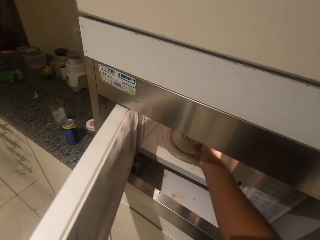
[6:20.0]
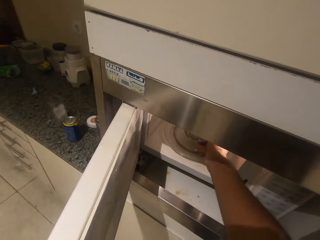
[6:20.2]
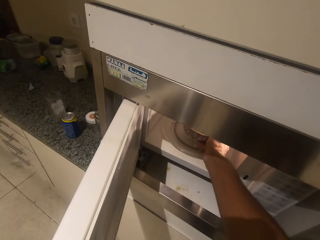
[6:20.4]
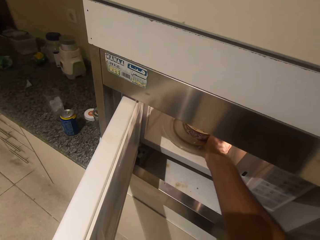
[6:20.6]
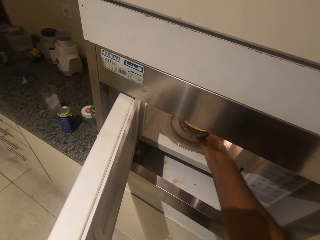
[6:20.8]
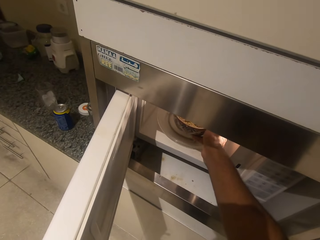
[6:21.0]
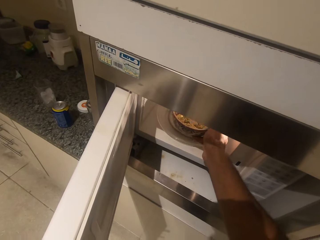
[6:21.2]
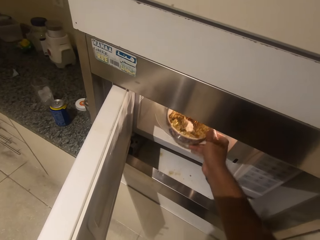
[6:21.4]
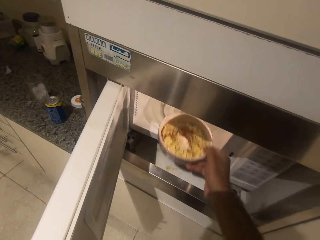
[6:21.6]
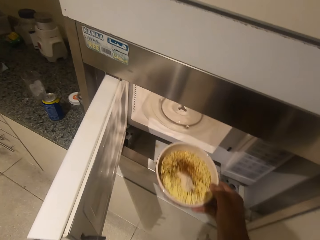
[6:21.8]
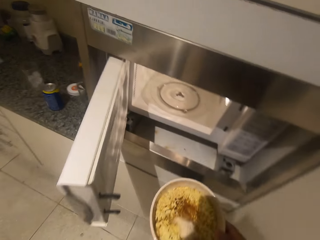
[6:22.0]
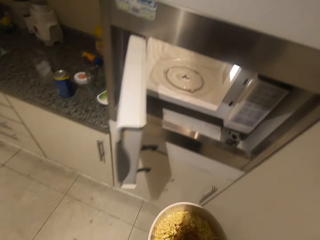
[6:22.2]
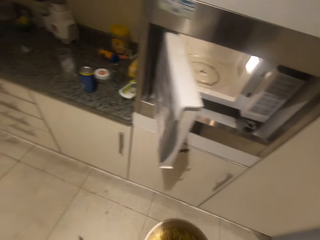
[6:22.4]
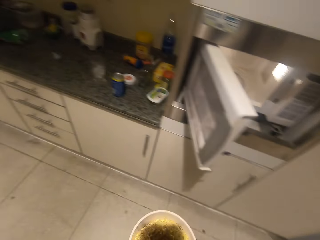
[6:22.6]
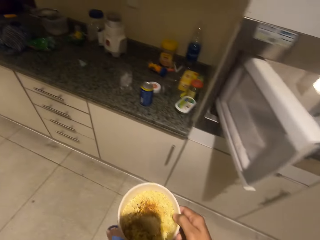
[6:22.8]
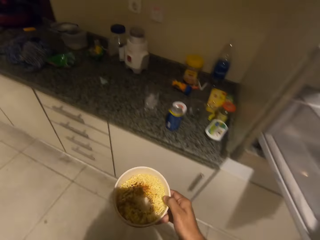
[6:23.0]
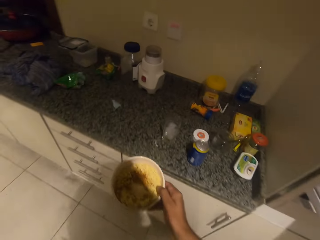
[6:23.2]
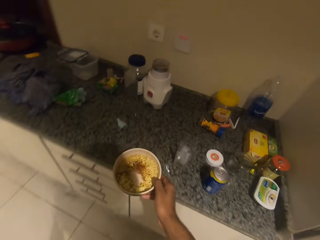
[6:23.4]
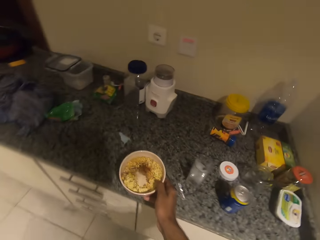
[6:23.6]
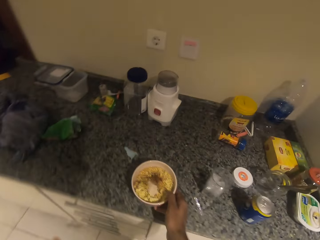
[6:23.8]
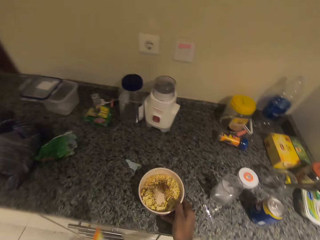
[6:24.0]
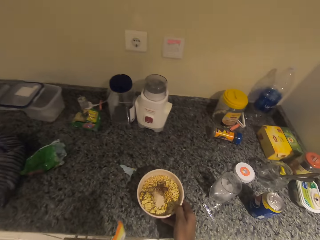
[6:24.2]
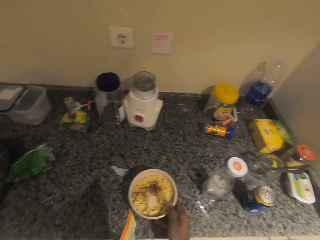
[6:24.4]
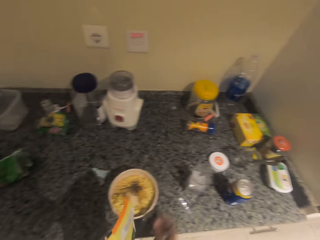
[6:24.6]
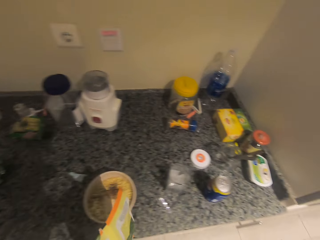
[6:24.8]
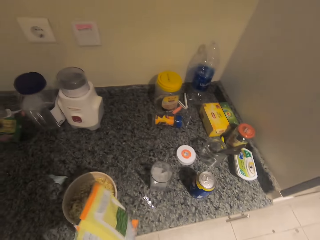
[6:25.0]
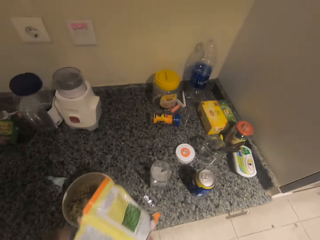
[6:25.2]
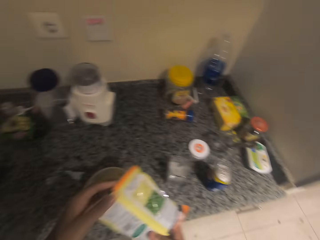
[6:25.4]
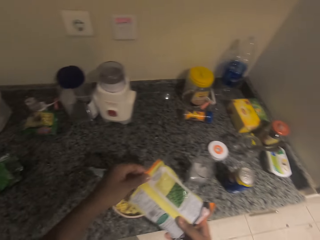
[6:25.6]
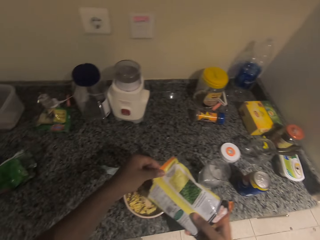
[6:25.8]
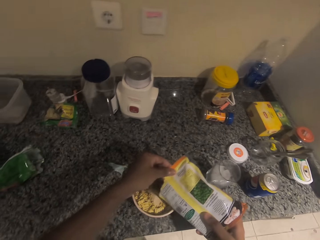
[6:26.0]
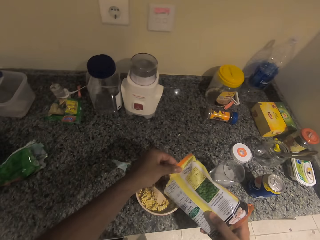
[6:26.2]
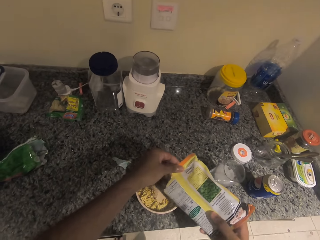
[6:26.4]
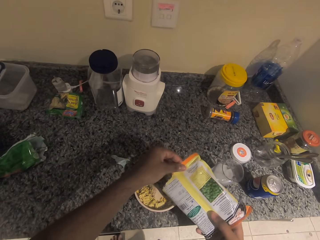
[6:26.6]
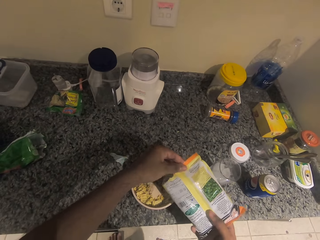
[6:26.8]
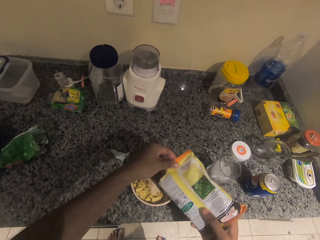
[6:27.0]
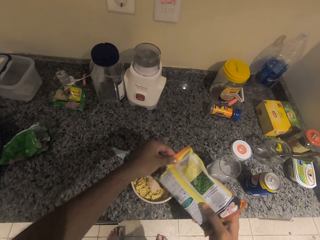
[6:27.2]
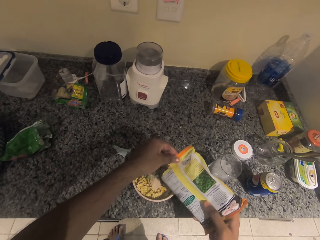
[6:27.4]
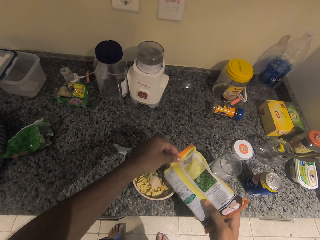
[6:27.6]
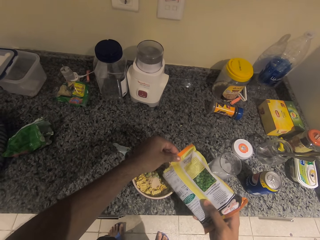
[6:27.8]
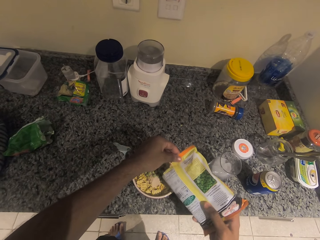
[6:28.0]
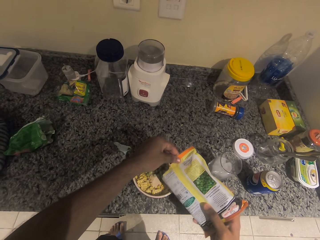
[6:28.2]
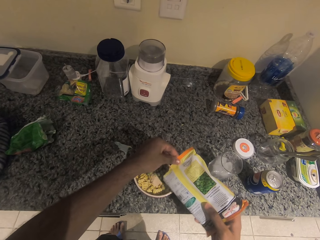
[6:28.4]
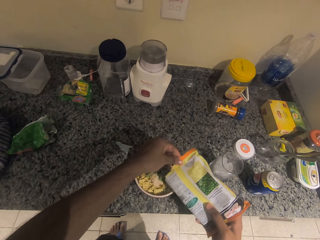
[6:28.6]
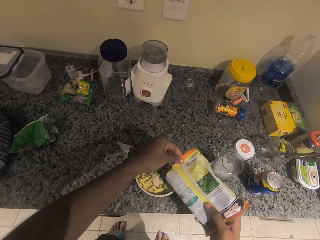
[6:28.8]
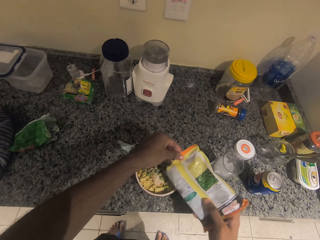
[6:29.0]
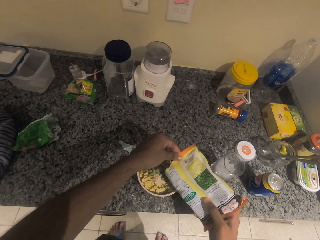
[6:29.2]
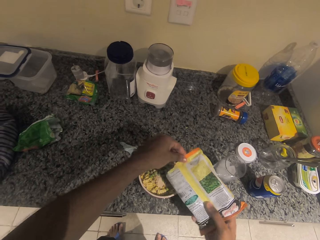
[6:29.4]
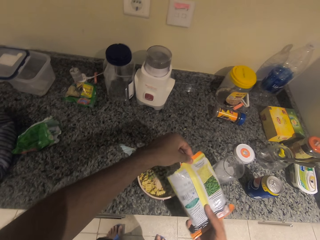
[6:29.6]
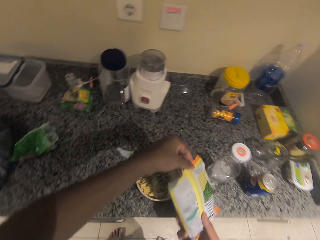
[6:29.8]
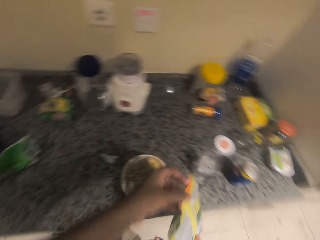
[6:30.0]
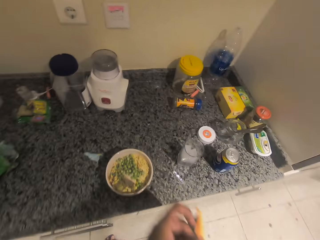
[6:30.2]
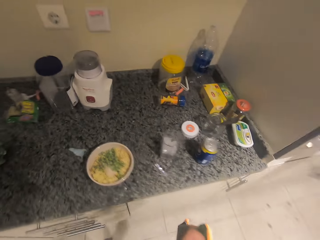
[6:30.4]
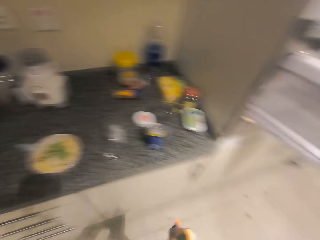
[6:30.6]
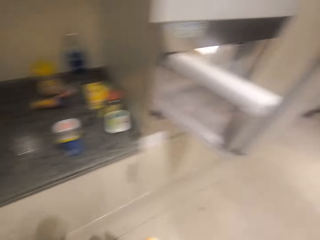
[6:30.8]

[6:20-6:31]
The camera wearer takes the bowl from the microwave. They put the bowl on the table. They pour the pea in the bowl.

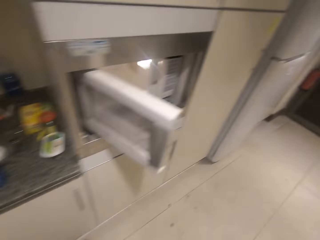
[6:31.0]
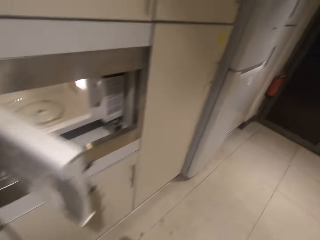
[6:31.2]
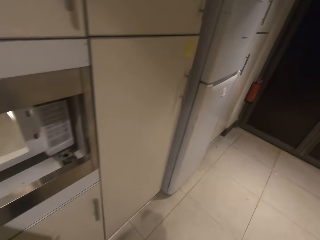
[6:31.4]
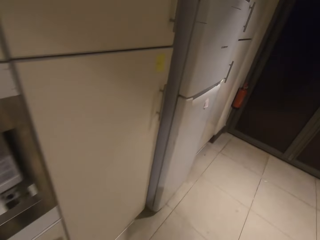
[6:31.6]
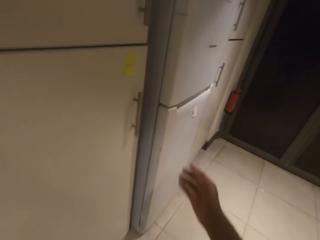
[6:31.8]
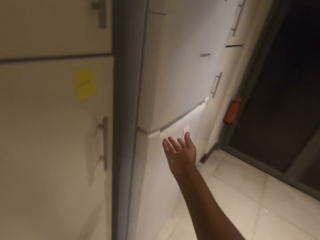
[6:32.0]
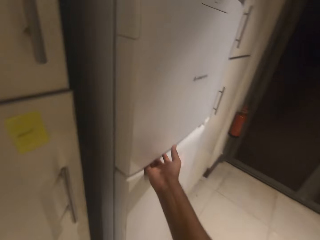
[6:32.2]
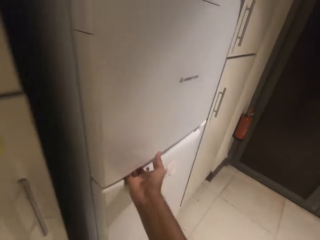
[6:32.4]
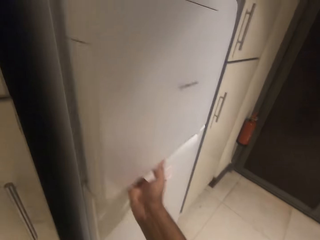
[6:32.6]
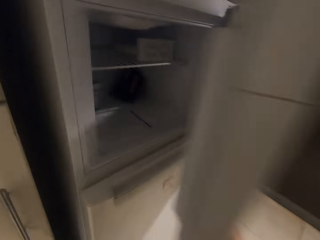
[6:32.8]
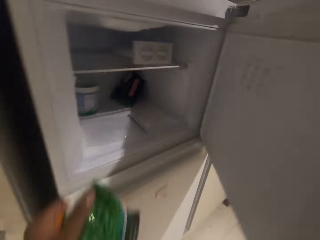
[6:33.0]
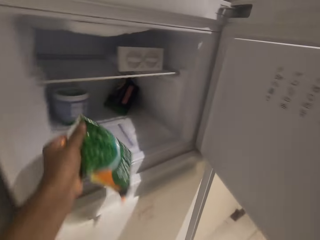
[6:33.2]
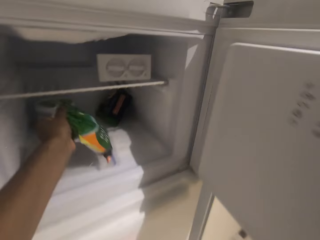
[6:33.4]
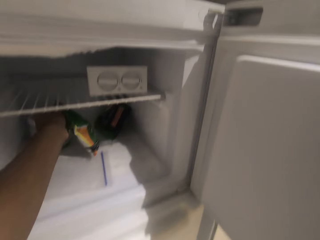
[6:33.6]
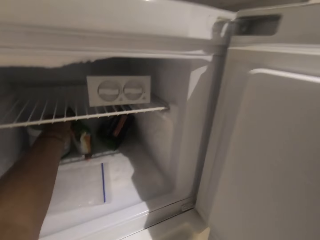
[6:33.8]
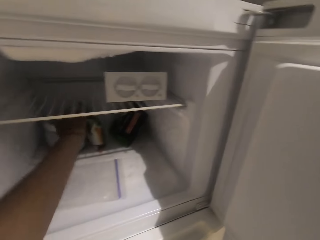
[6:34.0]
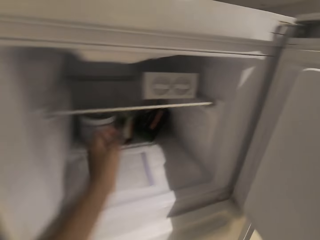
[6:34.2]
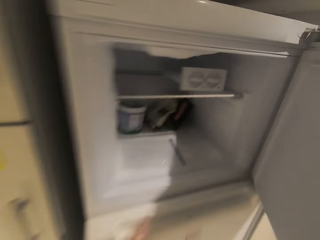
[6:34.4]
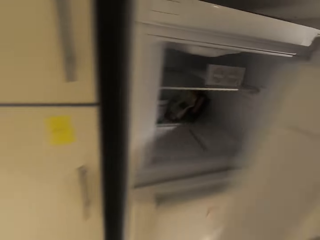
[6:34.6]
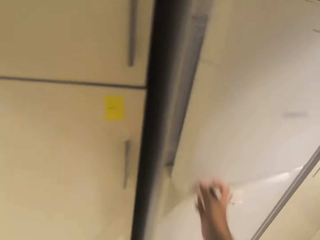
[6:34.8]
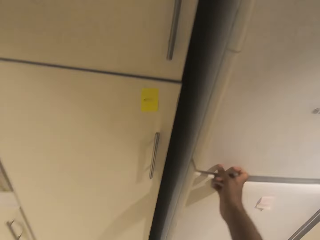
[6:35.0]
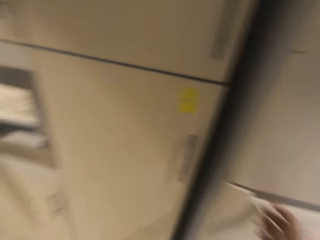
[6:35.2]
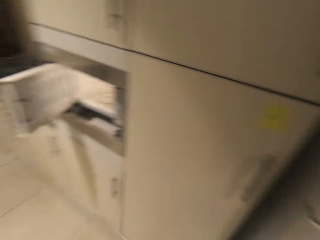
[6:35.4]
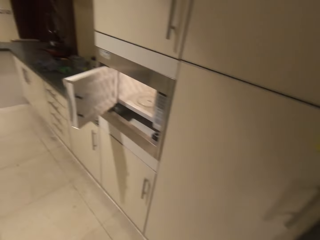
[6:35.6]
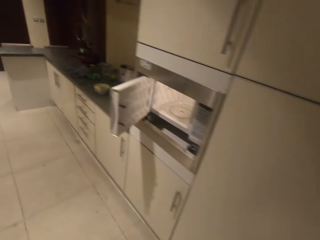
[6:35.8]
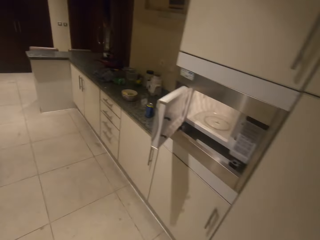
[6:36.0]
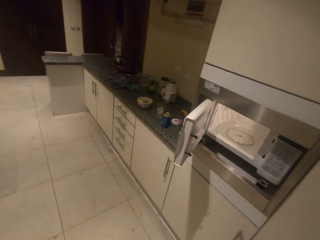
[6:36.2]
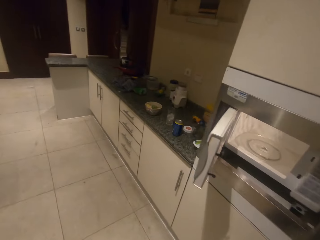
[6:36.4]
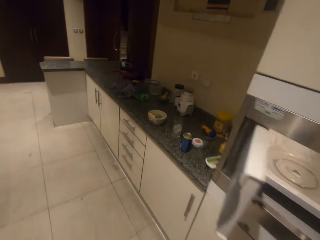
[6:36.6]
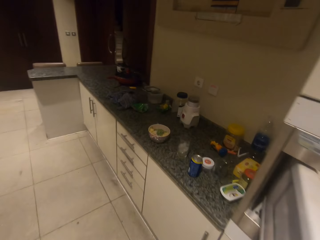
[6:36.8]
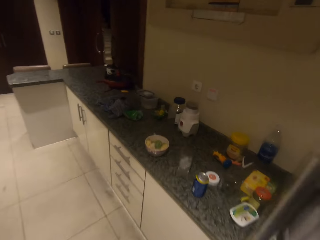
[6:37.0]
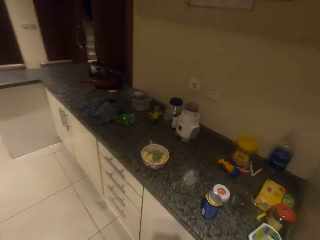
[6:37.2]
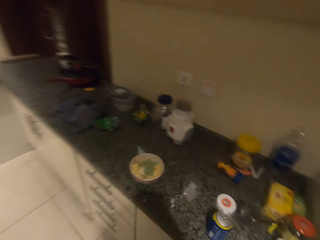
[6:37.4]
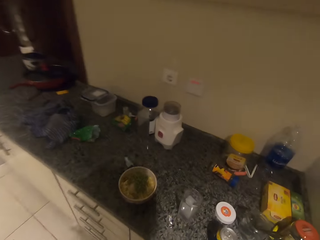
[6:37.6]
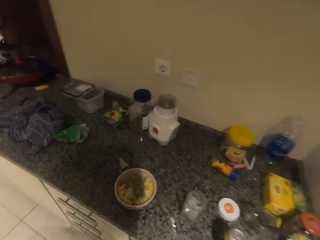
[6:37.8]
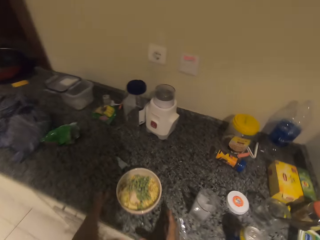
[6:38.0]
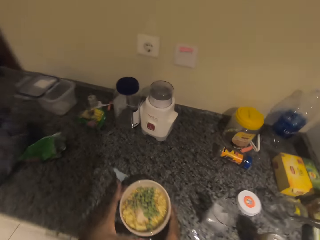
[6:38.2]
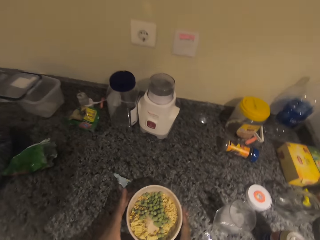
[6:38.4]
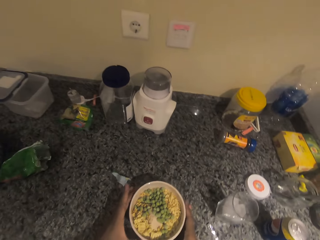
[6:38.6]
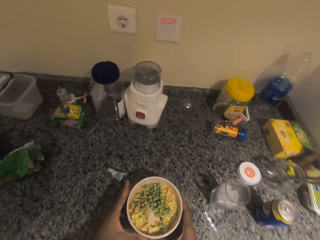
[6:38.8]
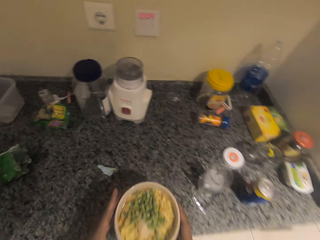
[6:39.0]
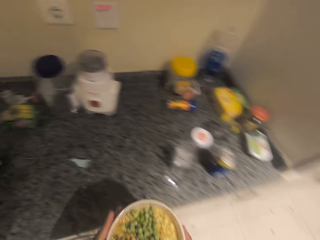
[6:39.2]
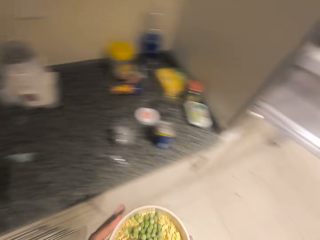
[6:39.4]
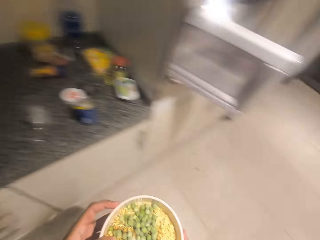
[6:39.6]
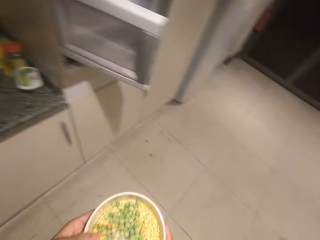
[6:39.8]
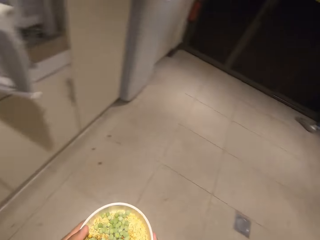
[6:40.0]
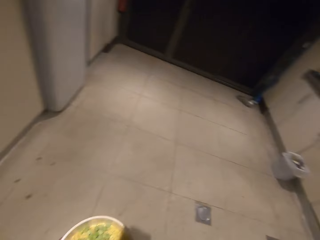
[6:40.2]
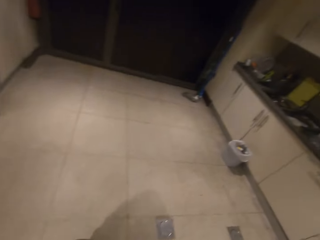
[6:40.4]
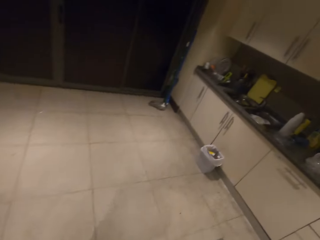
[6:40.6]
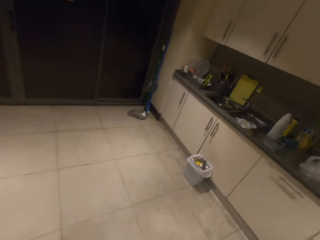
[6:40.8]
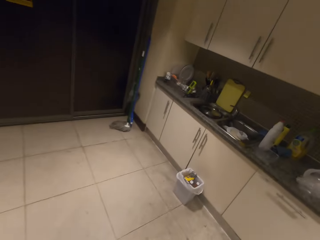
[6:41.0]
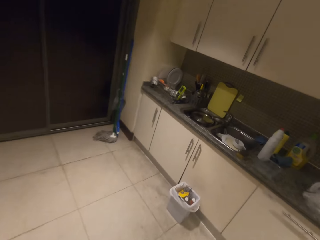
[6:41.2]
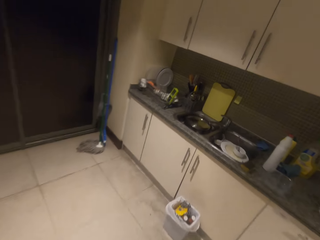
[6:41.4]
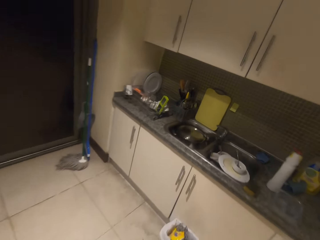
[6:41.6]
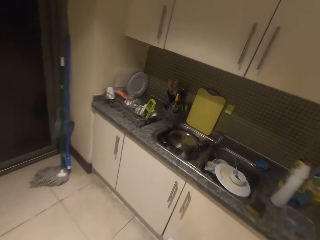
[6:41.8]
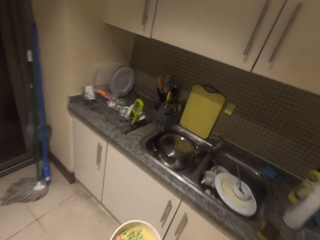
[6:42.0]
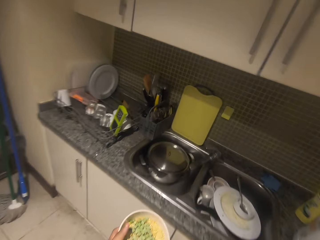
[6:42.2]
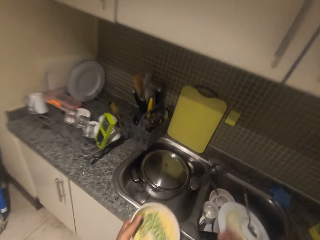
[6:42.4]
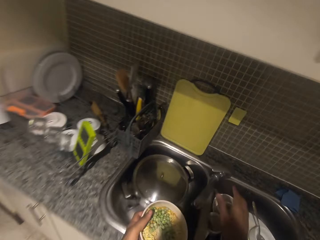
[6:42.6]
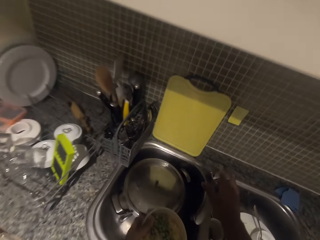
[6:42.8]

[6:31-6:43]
The camera wearer opens the fridge. They return the pea in the fridge. They close the fridge. They take the bowl from the table. They put water in the bowl.
